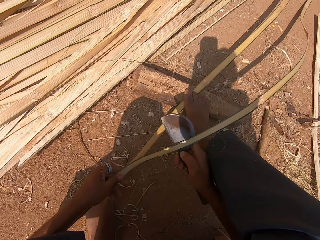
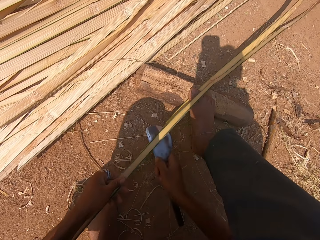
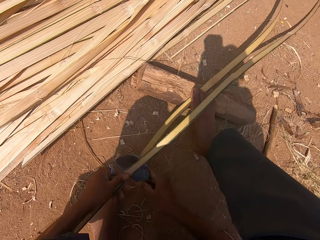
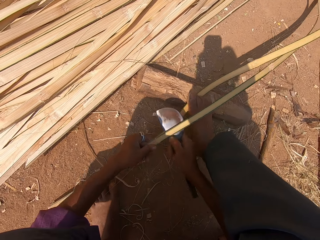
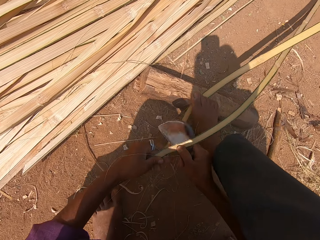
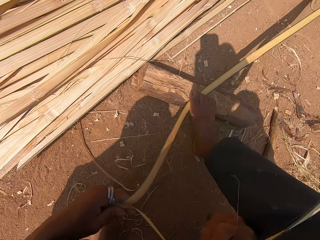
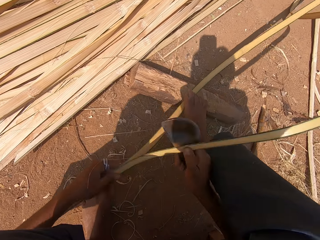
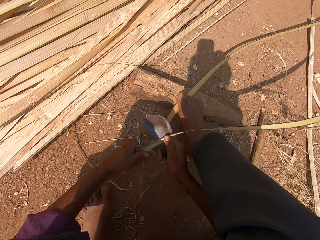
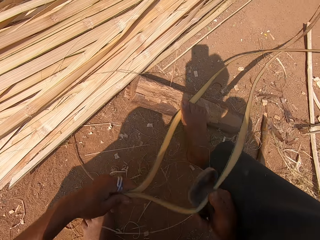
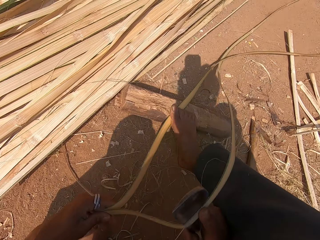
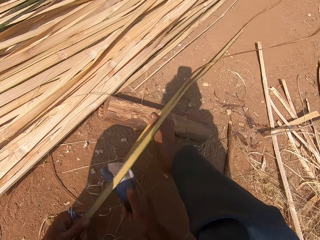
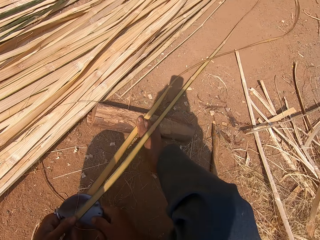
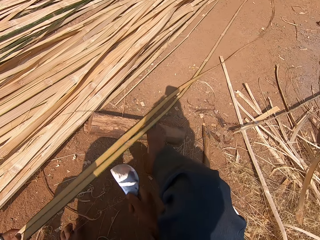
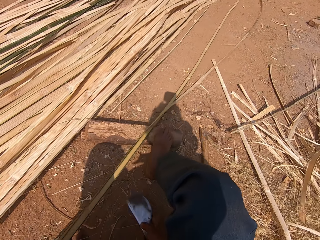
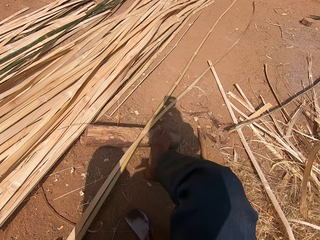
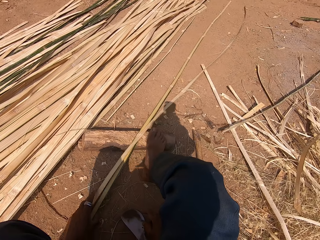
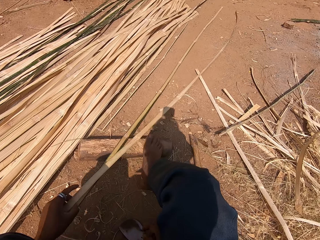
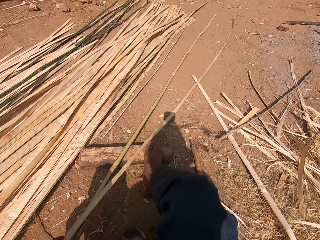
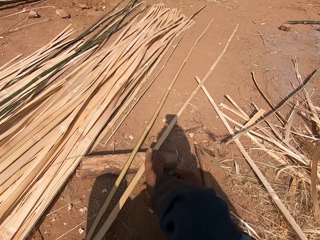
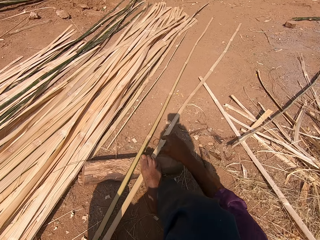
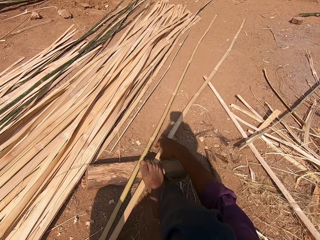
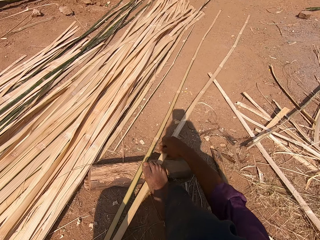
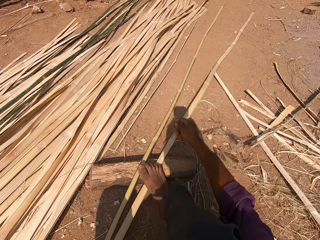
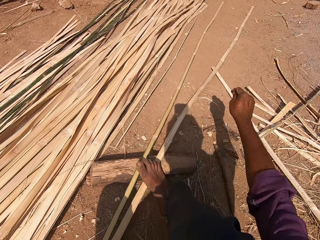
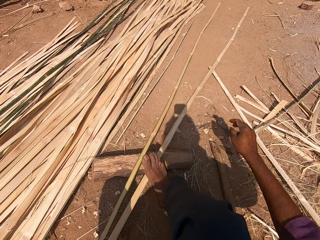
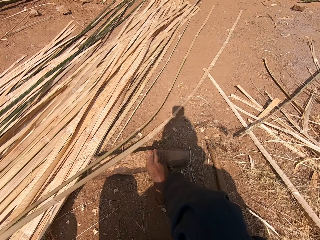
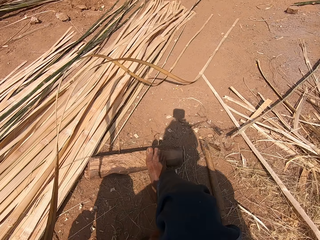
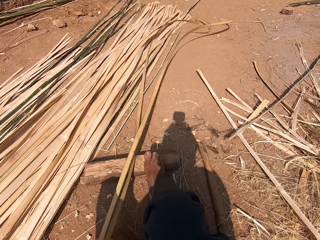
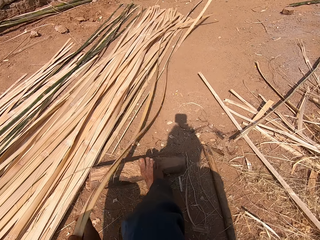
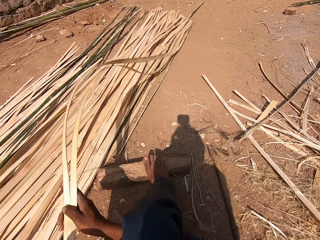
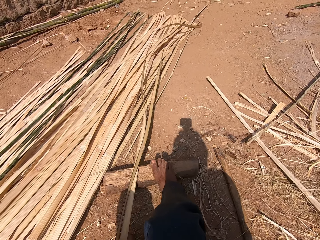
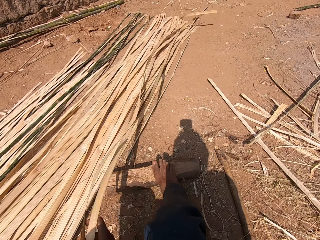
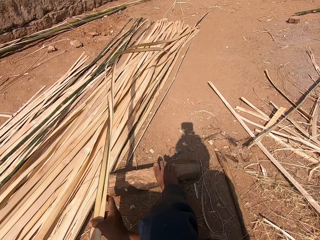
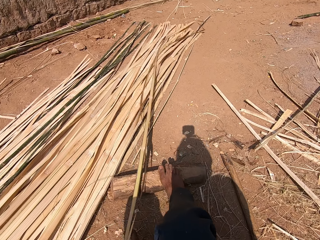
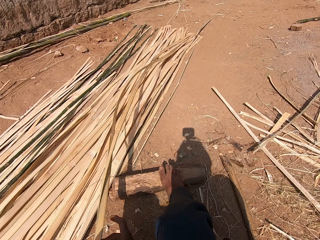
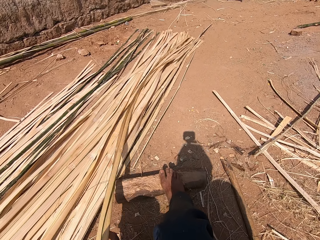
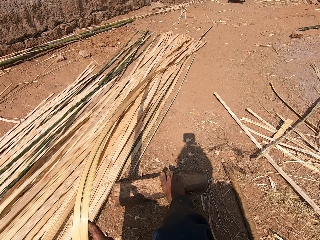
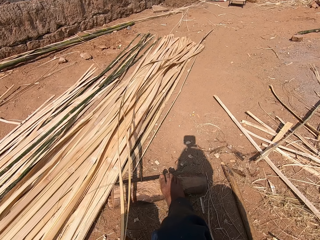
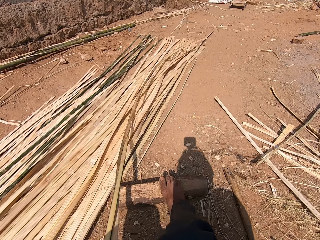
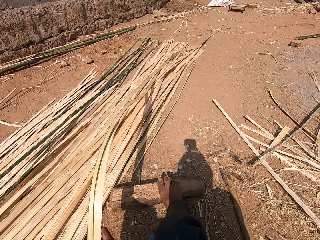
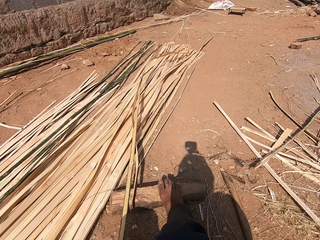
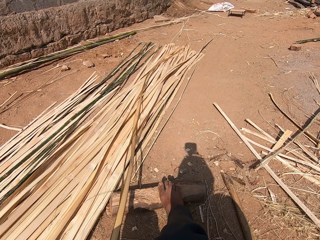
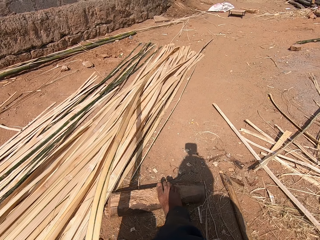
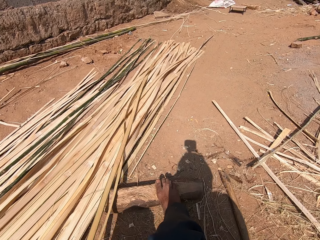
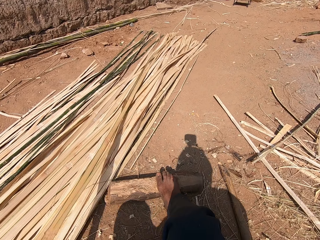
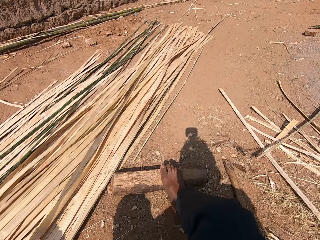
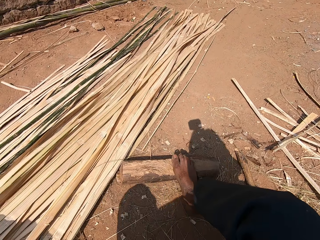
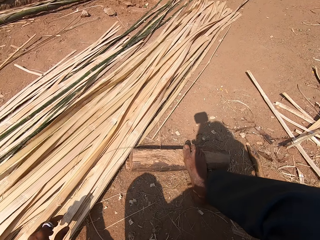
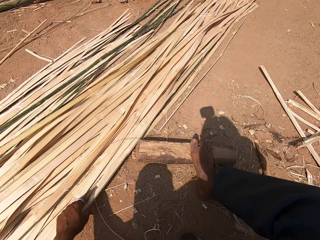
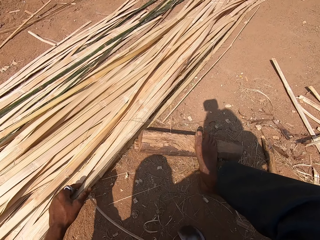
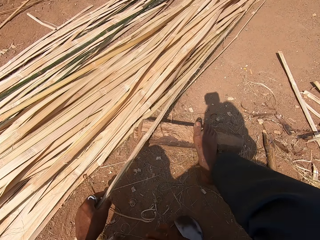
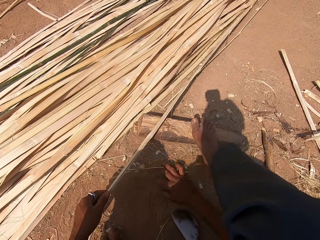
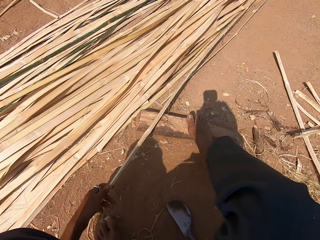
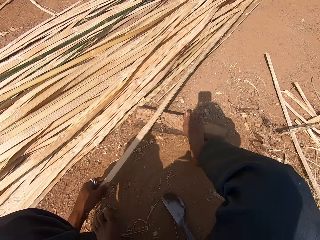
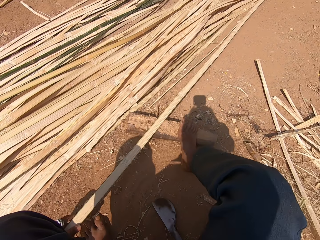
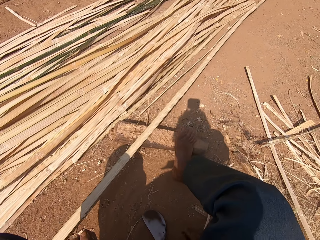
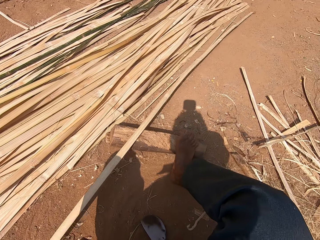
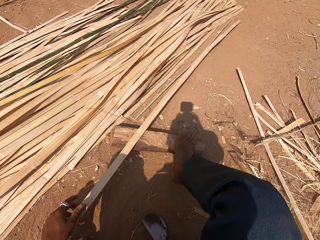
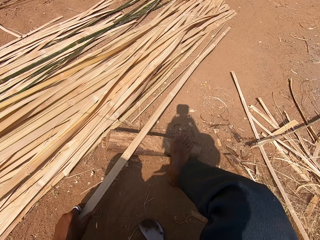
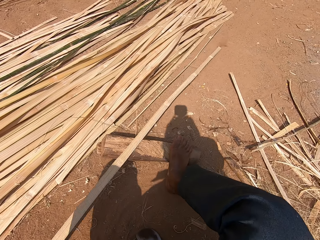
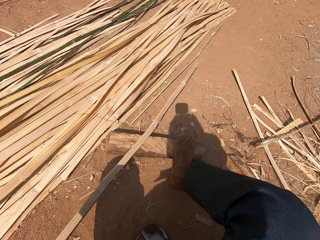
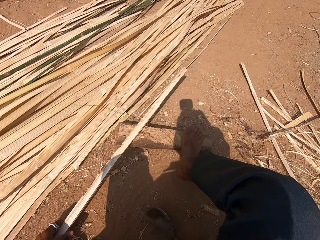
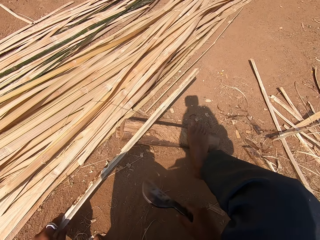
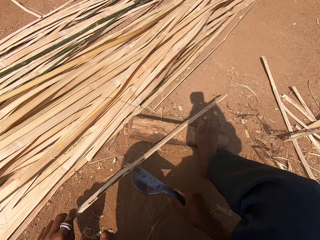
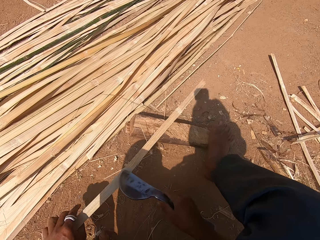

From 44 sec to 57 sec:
The camera wearer pulls the bamboo strips and shakes the bamboo strips. They stretch the bamboo sticks. They drop the bamboo sticks on the ground. They pick the bamboo stick from the ground. They sweep the floor with the hand. They pull the bamboo strip.

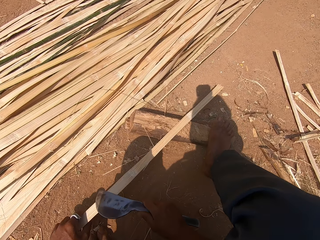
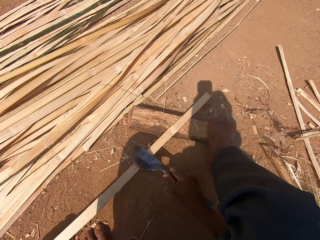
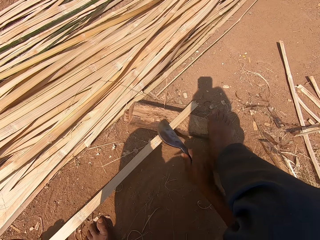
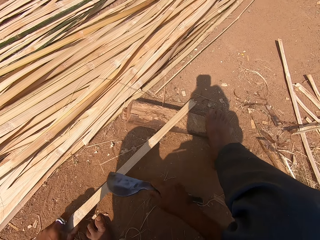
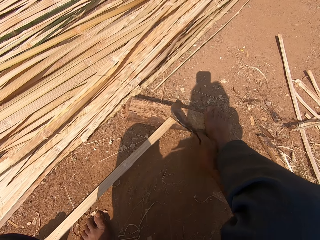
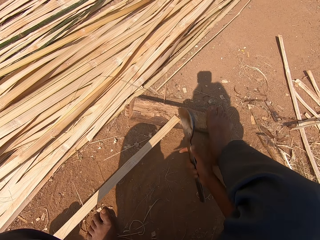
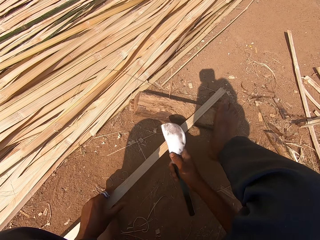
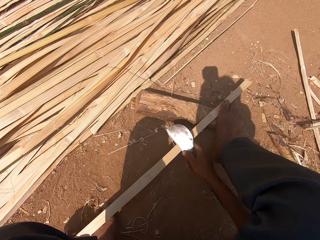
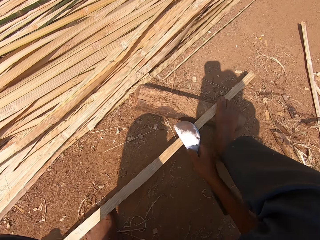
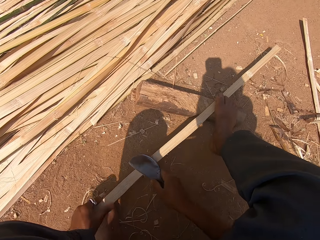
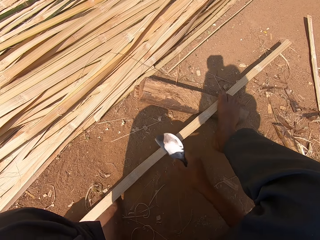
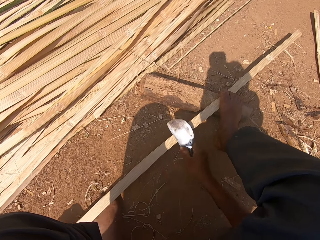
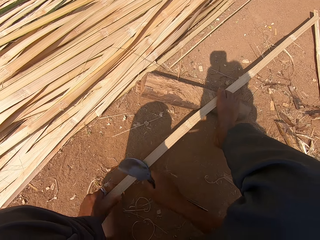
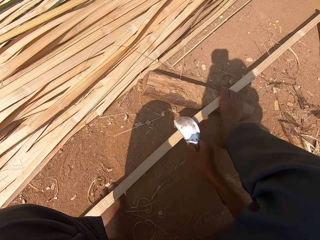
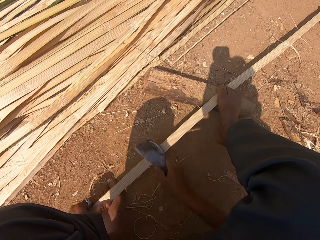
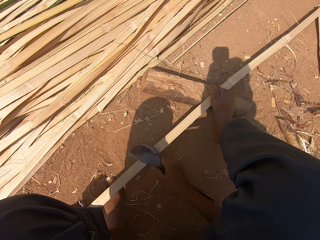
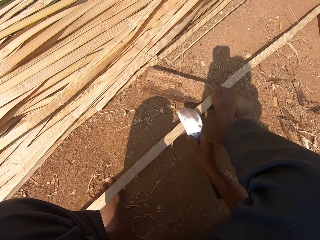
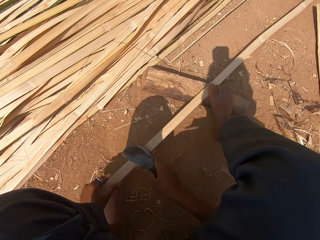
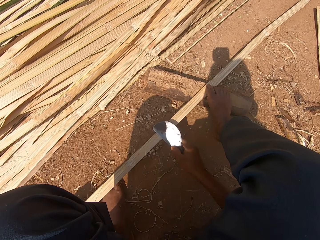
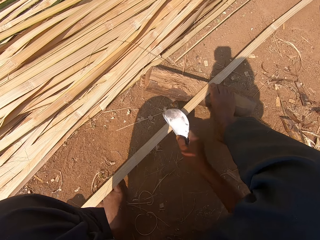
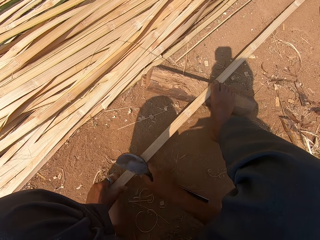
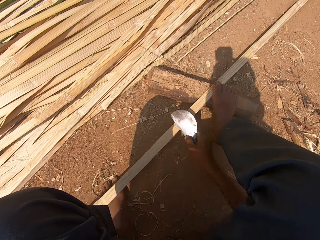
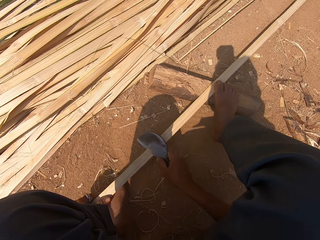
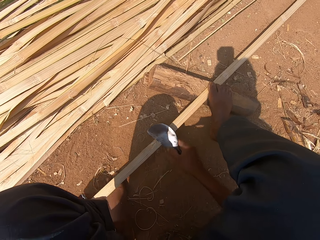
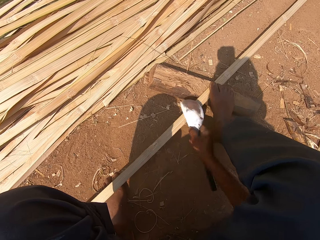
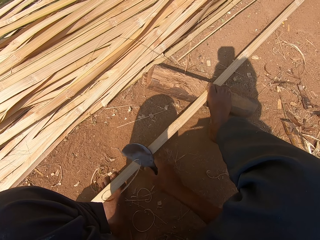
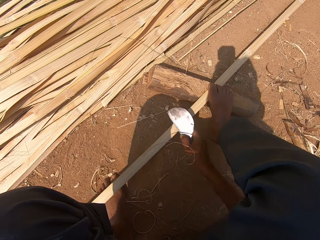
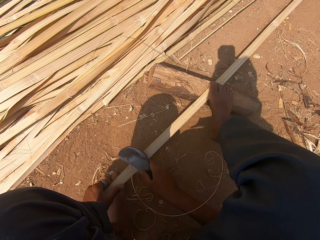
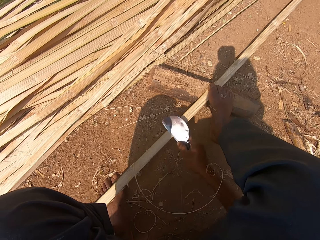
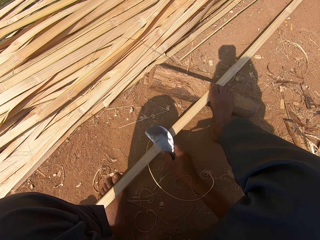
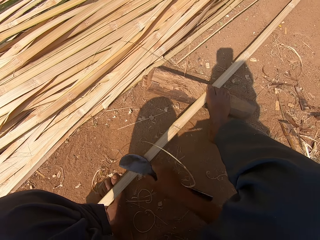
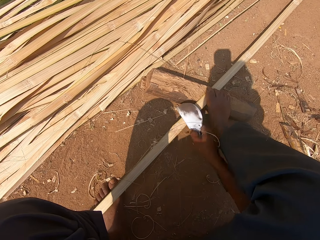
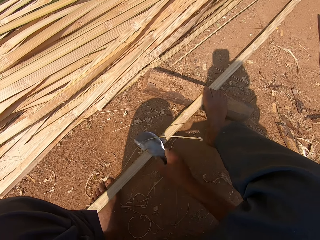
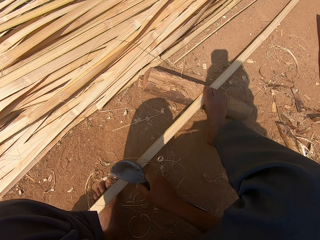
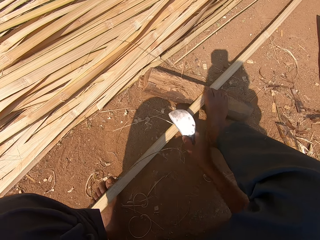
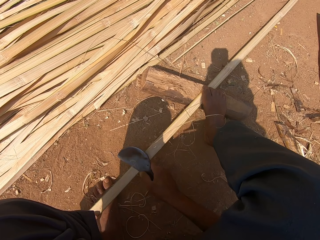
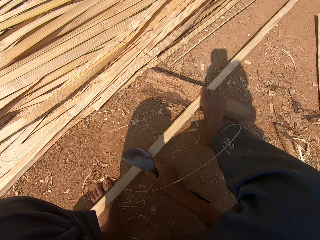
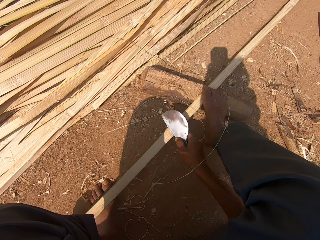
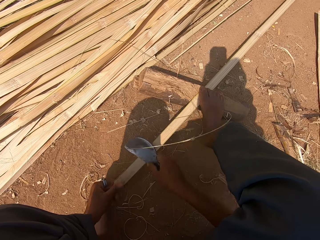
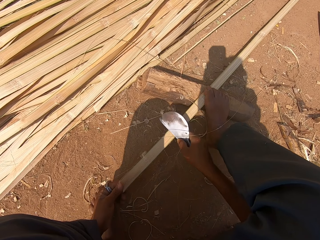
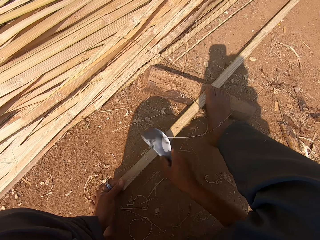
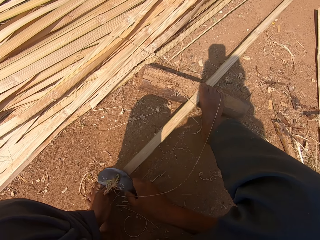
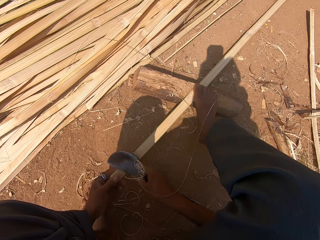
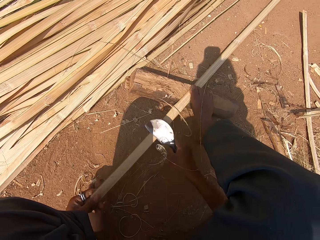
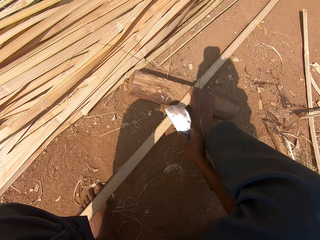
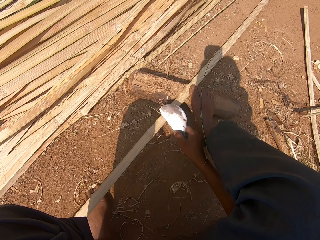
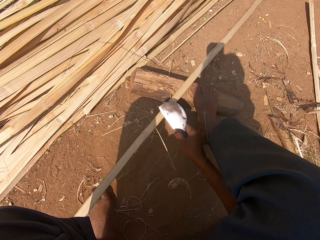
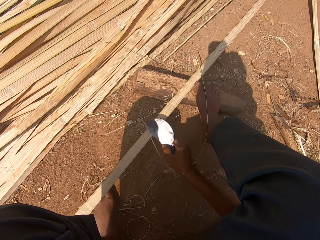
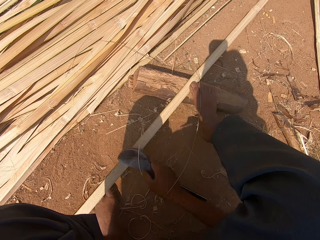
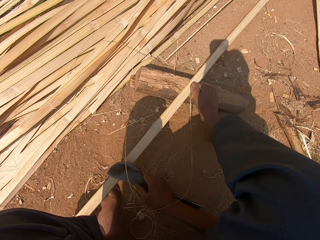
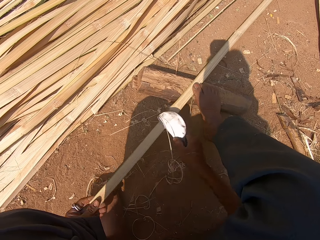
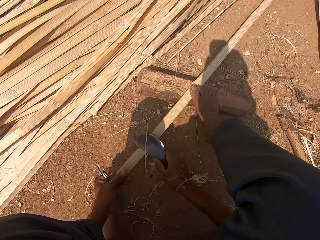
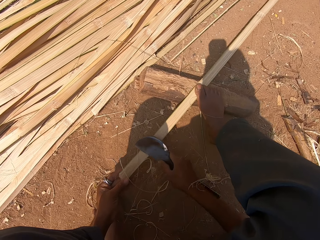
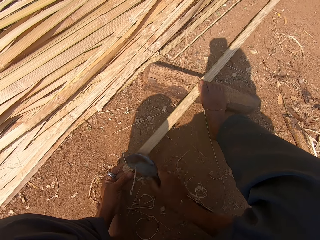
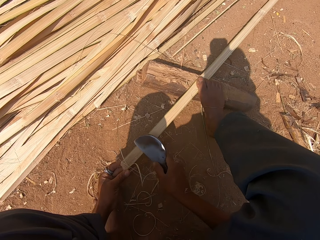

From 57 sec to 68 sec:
The camera wearer peels the bamboo strip and smoothens the bamboo stick with the machete.
